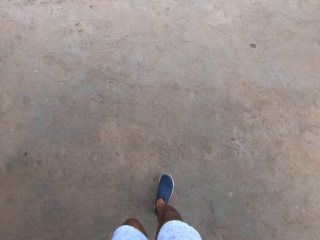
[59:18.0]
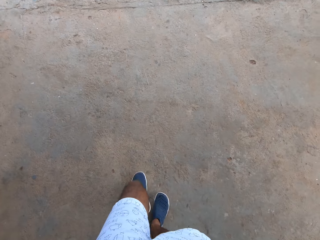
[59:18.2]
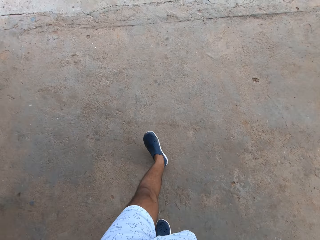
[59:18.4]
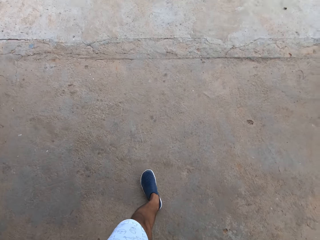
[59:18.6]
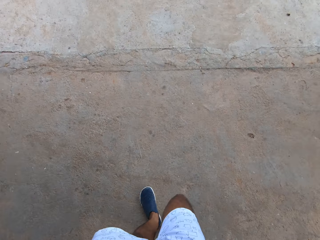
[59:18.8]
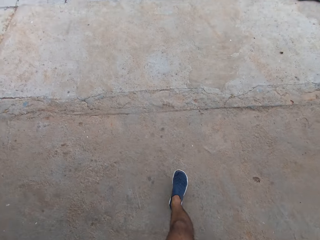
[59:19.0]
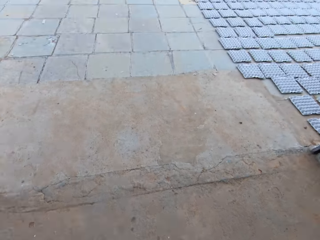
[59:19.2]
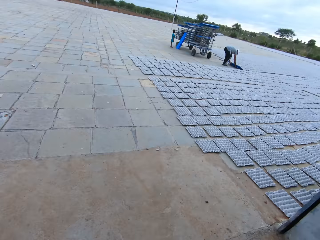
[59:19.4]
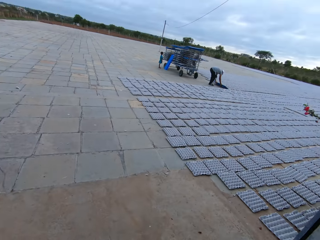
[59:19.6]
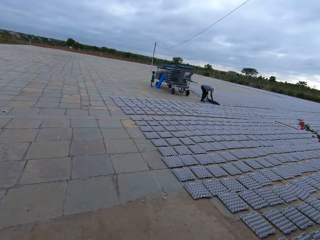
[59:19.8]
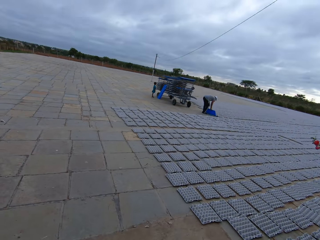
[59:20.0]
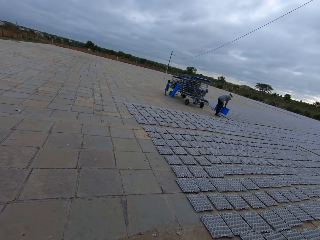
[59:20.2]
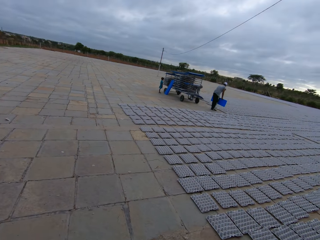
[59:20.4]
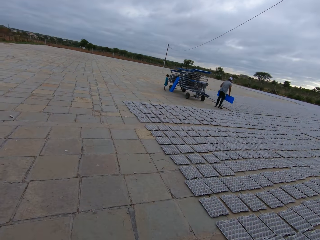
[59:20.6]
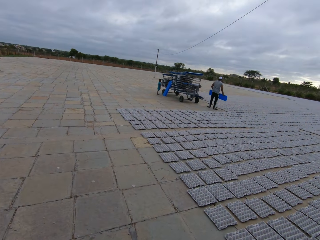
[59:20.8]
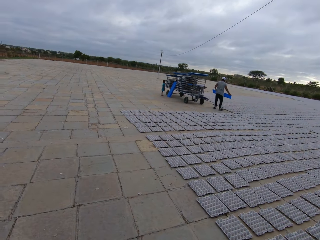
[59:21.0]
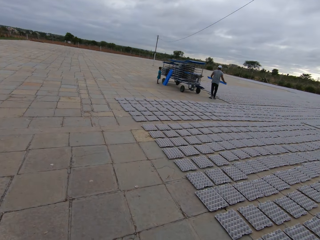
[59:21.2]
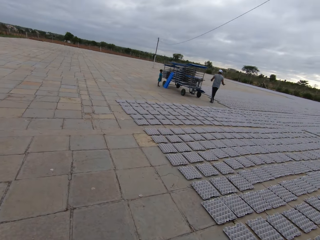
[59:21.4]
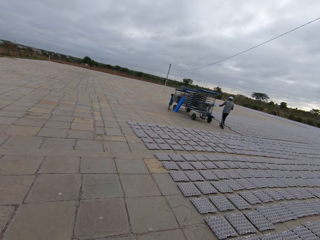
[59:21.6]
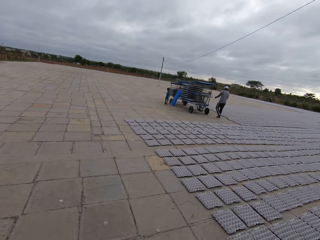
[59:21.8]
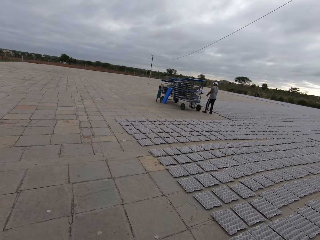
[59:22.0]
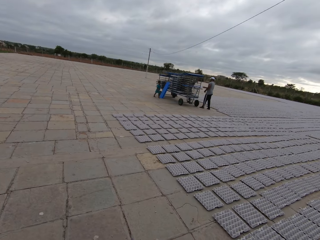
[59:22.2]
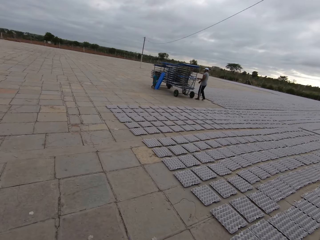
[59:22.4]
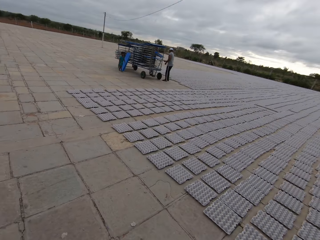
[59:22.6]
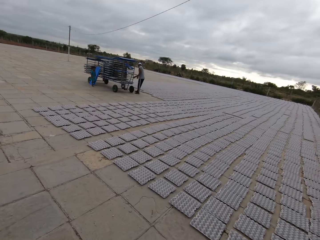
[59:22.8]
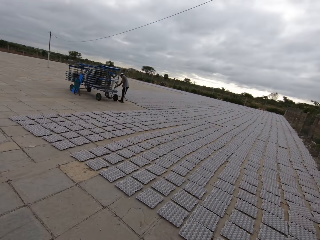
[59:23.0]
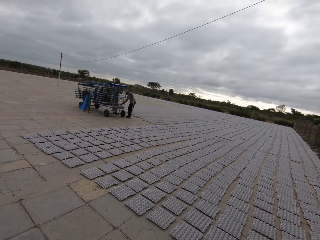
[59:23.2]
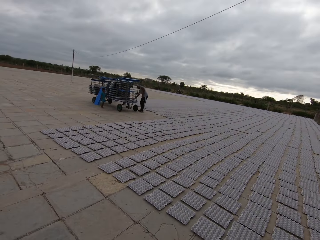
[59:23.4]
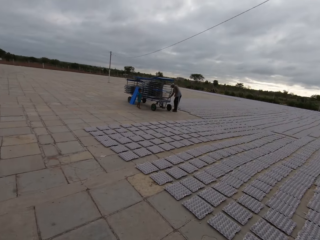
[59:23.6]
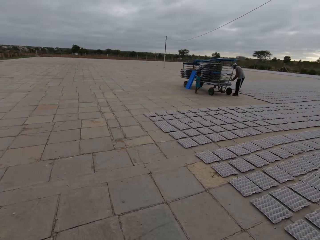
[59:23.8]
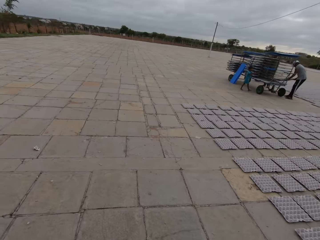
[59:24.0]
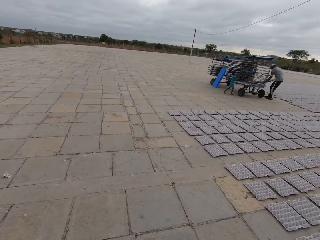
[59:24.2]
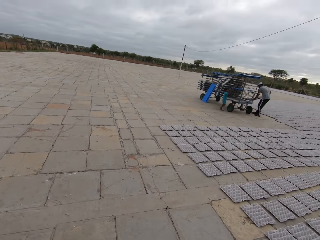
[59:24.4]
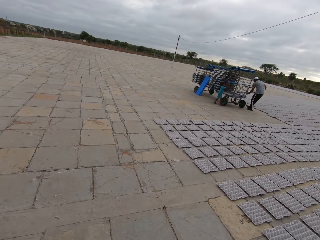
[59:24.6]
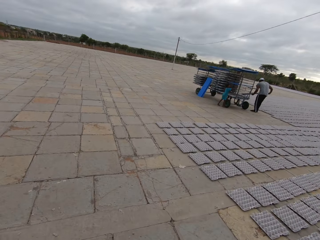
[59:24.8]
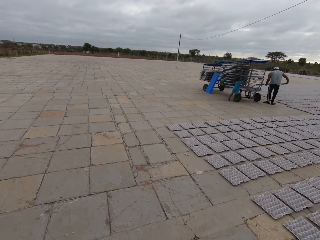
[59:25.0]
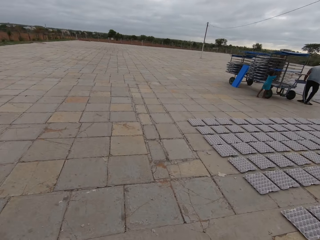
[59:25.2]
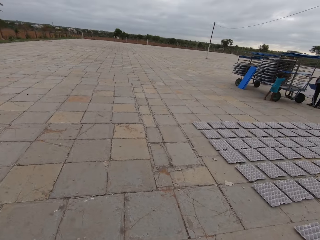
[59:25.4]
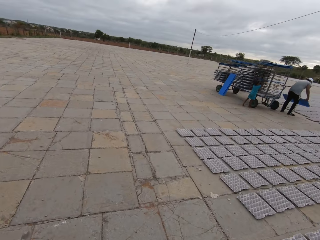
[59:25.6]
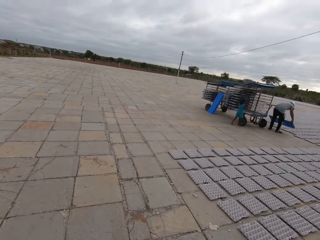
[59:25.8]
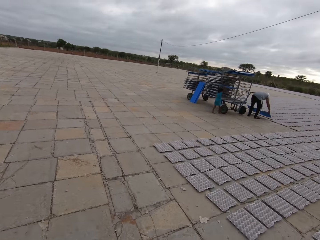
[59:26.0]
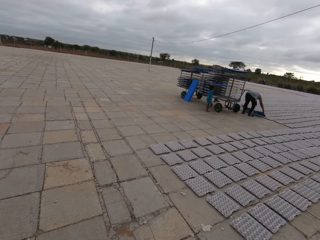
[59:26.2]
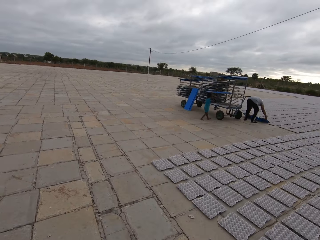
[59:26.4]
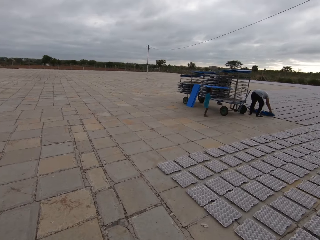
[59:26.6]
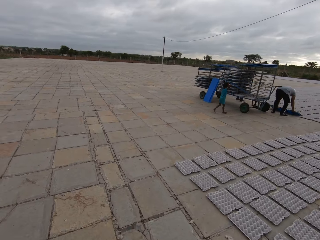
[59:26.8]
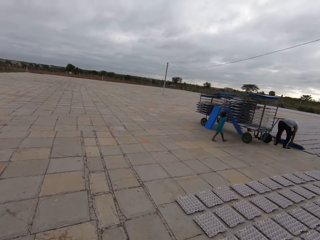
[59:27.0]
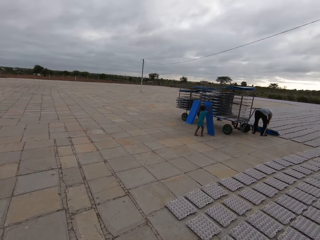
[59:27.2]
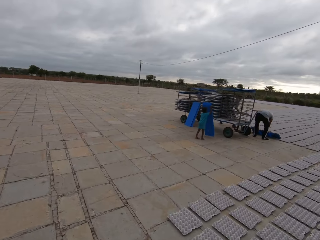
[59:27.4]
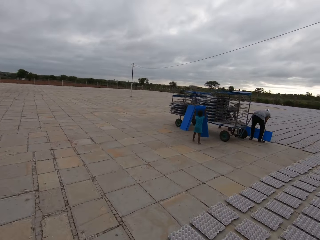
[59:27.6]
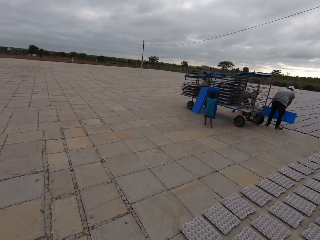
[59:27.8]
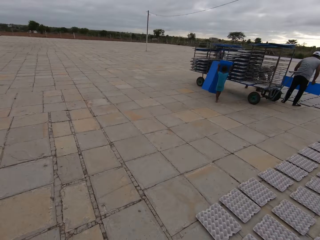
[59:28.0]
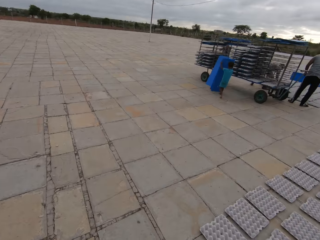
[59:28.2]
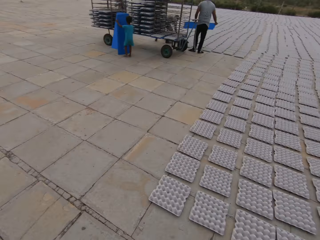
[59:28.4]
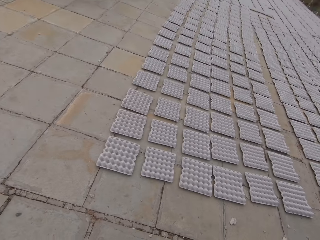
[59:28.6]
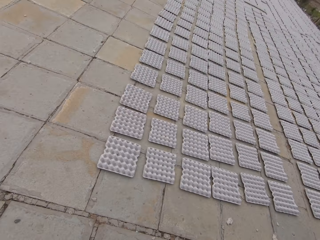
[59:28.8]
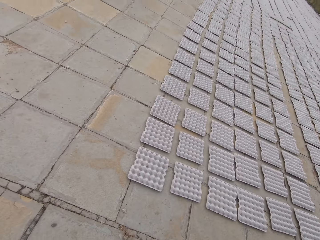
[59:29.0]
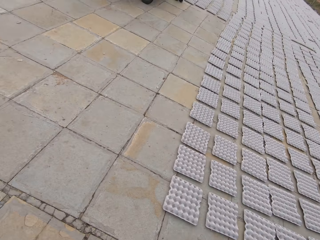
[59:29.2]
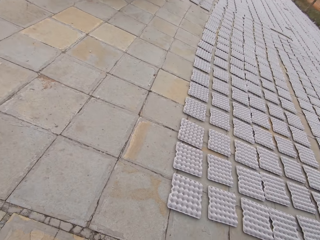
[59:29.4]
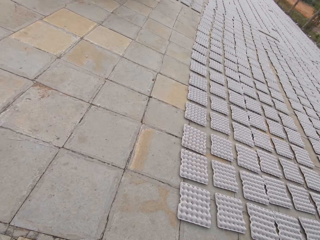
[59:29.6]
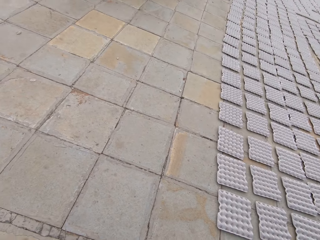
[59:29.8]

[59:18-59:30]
A man picks a plastic tray on the ground of the compound of the factory with his hands. A boy stands in front of a set of plastic trays by a trolley in the compound of the factory. A woman places a plastic tray on the ground of the compound of the factory with her hands. The camera wearer walks out of the factory. The man gives the plastic tray to the woman with his right hand. The man picks a plastic tray from the trolley in the compound of the factory with his hands. The man places the plastic tray on the ground of the compound of the factory with his hands.

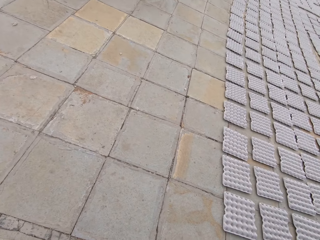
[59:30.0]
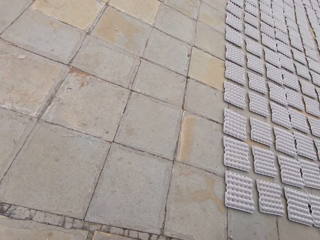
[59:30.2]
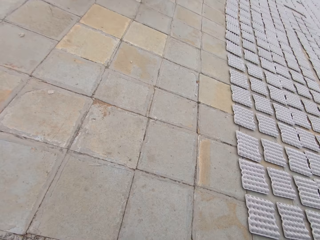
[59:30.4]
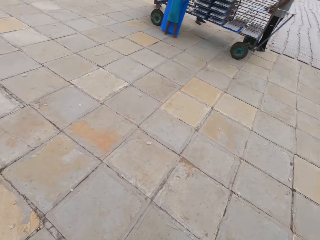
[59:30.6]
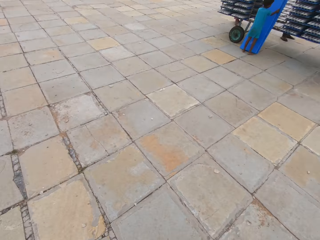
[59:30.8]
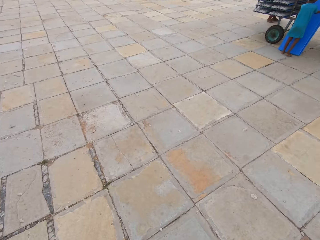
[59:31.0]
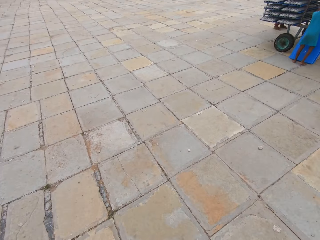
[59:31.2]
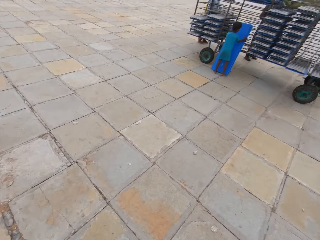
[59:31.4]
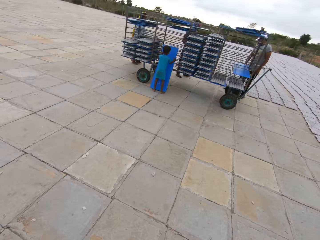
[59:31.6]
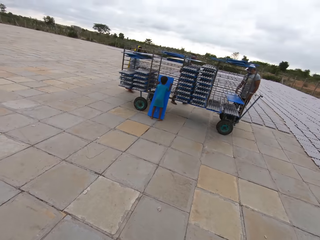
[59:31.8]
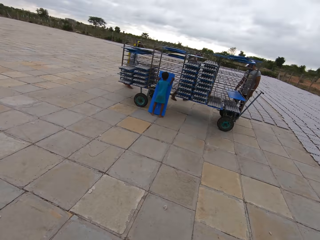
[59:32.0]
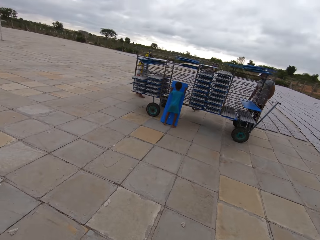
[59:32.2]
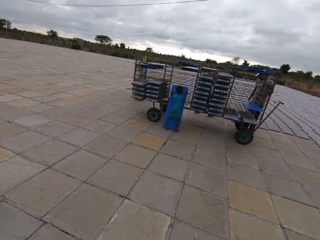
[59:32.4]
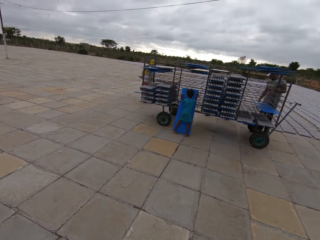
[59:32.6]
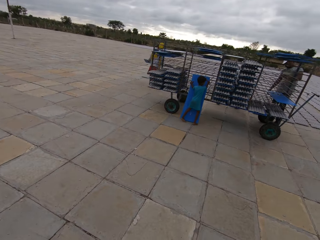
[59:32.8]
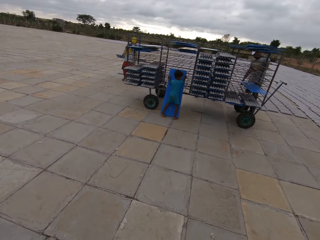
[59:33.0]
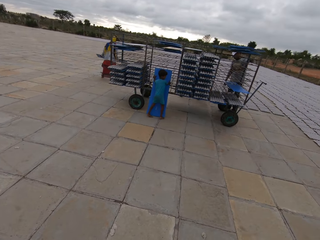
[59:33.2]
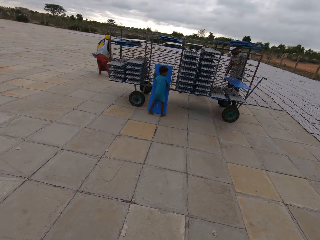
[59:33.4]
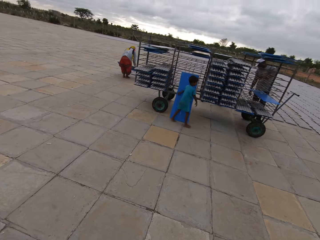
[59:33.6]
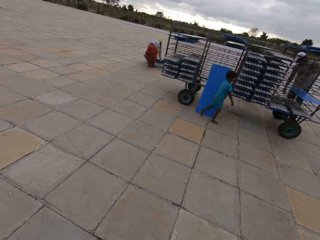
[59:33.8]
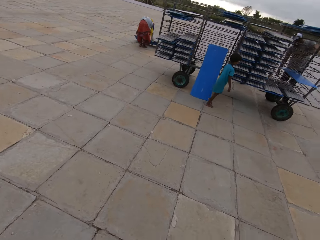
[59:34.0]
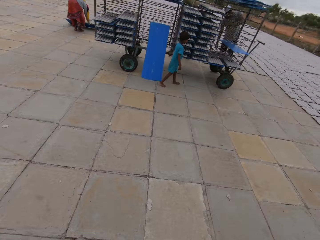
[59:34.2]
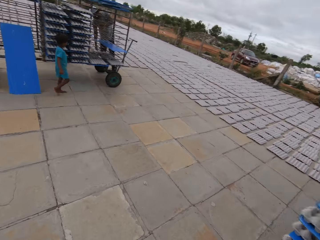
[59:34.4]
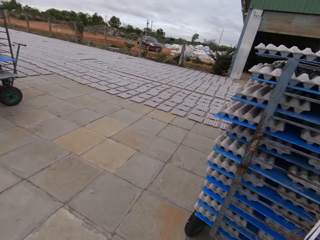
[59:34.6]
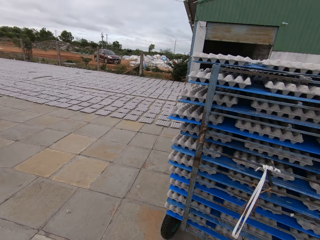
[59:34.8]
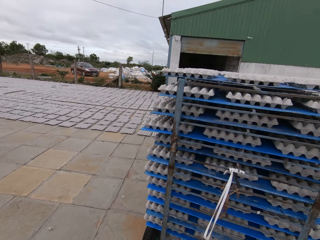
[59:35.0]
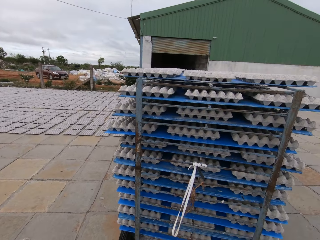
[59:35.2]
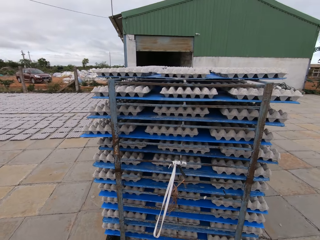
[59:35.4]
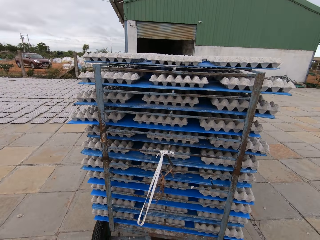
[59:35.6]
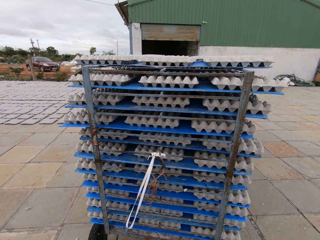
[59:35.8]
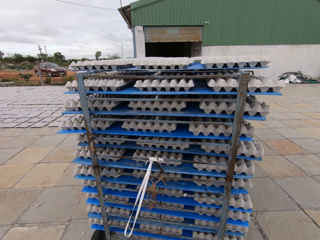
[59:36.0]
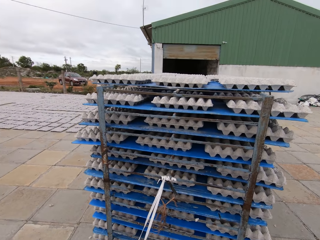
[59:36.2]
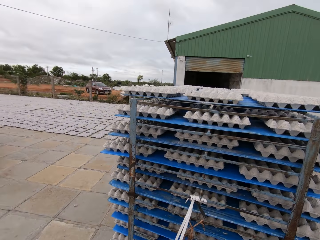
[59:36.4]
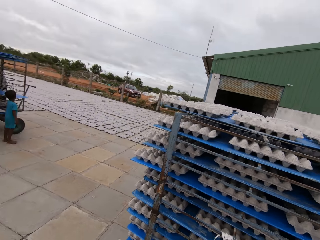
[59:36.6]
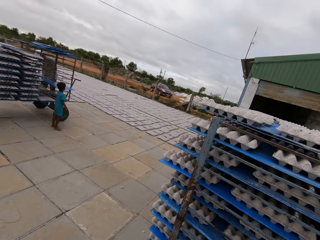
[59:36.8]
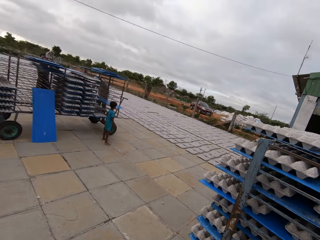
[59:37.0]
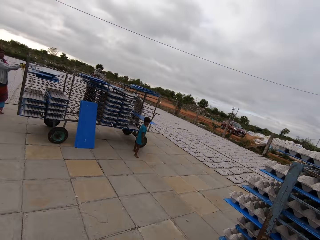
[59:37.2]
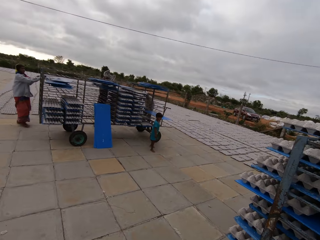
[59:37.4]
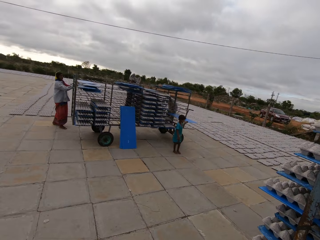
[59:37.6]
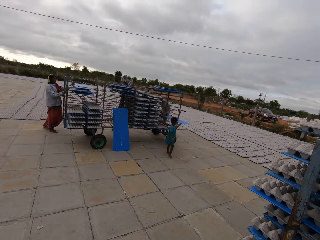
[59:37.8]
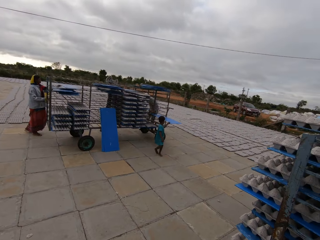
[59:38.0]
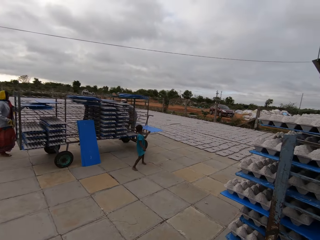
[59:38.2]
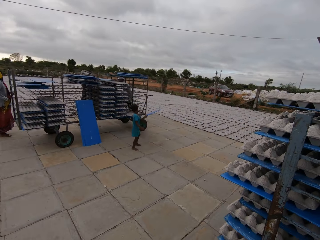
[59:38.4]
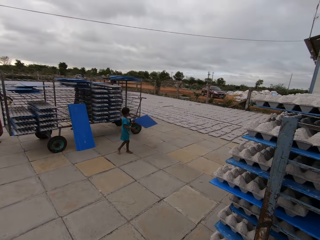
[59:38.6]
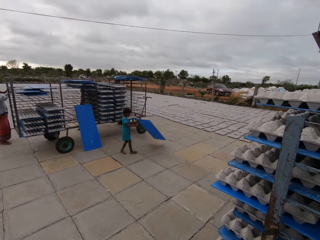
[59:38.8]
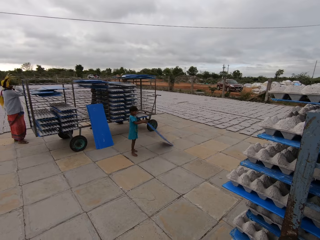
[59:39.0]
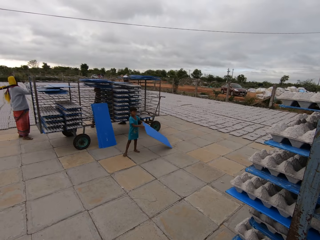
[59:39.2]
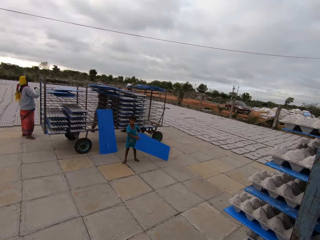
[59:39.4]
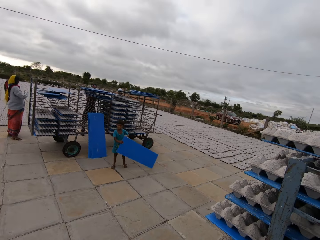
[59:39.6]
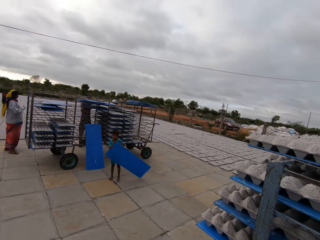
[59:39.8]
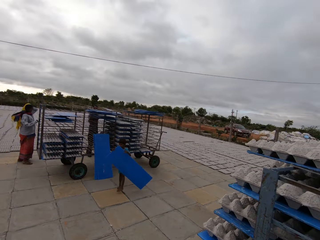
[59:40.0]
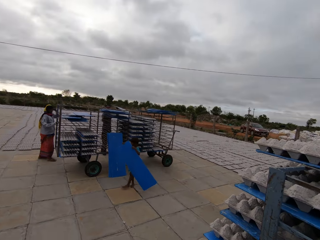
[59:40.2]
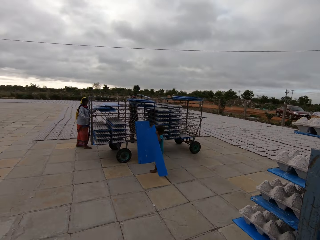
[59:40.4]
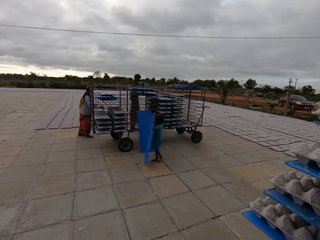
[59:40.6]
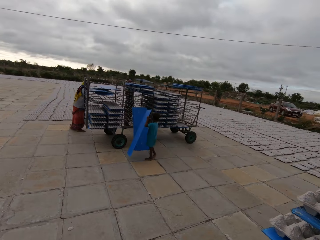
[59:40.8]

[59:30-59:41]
The boy holds the set of plastic trays by the trolley in the compound of the factory with his hands. The woman places a plastic tray on the ground with her hands. The camera wearer pulls the egg trolley in the compound of the factory with his right hand. He pulls the trolley of crates with his right hand. The boy pulls out a plastic tray from the trolley with his hands. The woman places the plastic tray in the trolley with her hands and adjusts her scarf with her right hand.
